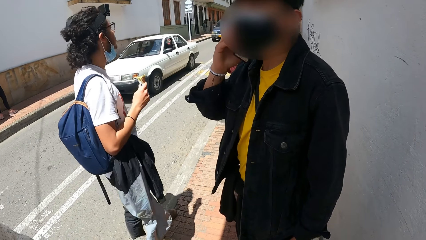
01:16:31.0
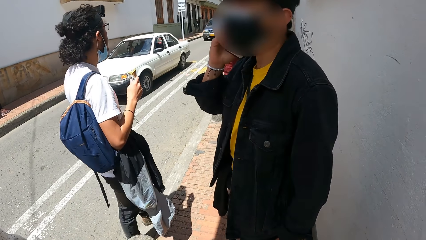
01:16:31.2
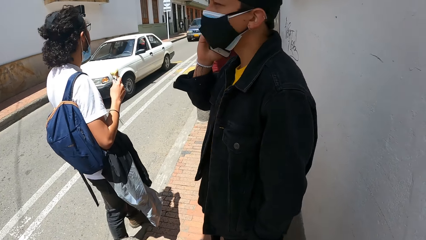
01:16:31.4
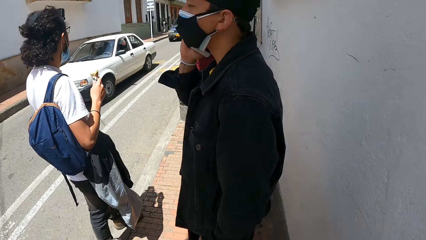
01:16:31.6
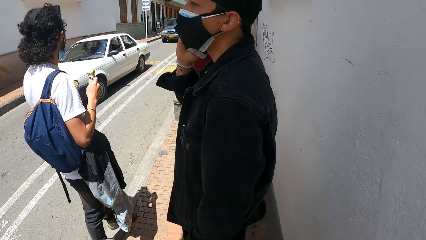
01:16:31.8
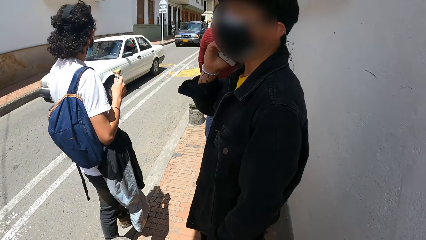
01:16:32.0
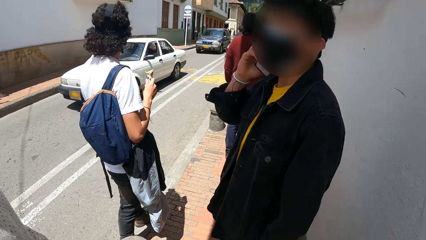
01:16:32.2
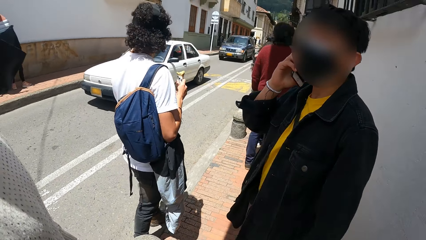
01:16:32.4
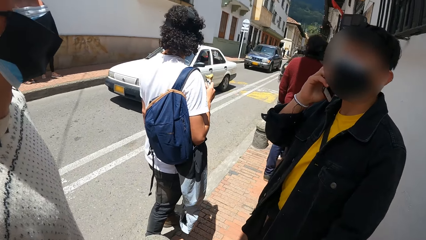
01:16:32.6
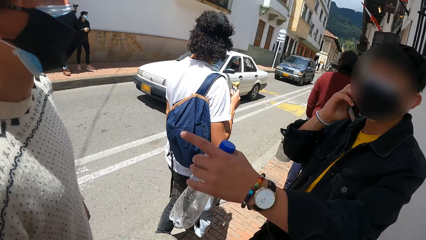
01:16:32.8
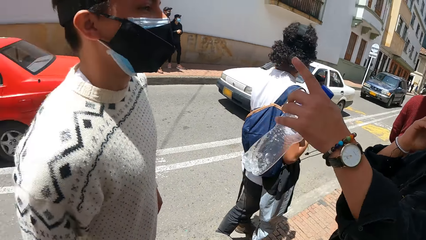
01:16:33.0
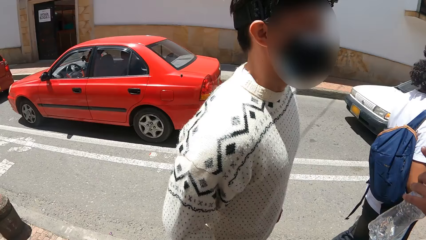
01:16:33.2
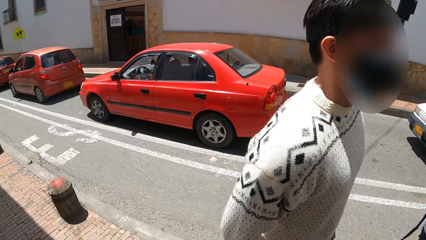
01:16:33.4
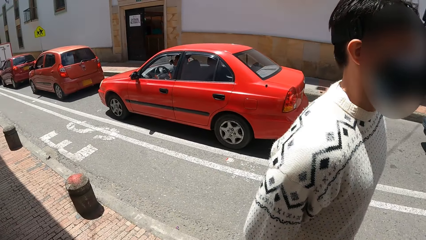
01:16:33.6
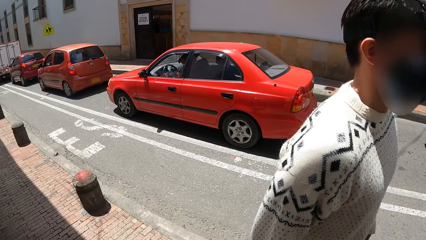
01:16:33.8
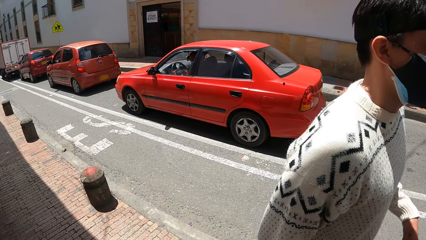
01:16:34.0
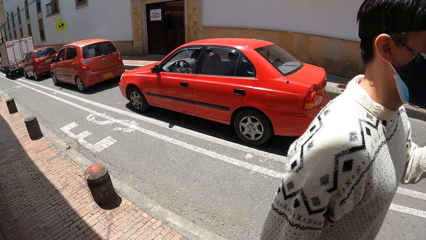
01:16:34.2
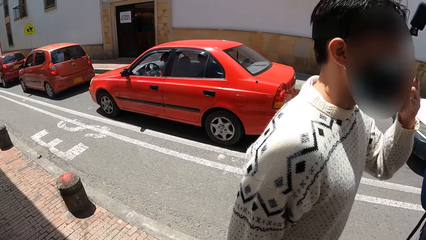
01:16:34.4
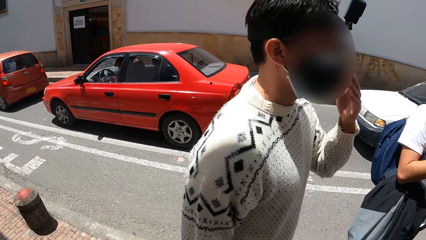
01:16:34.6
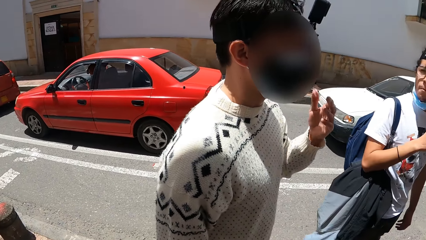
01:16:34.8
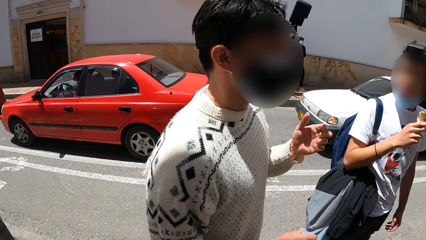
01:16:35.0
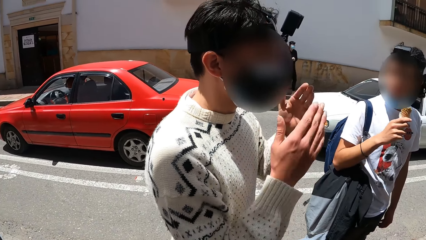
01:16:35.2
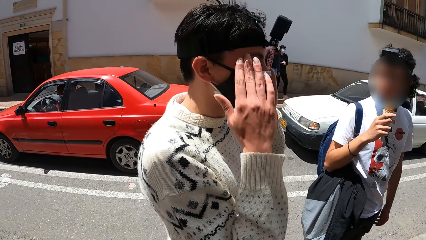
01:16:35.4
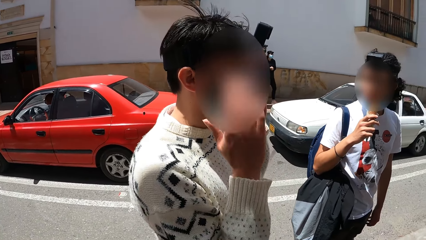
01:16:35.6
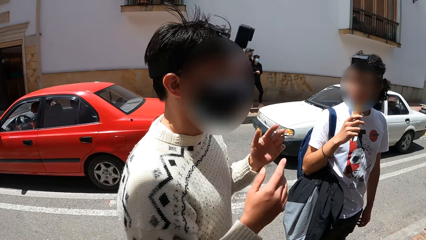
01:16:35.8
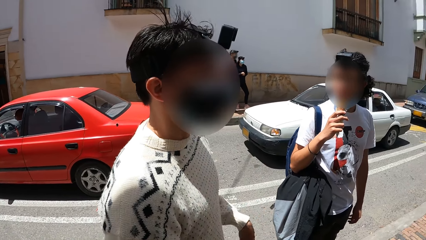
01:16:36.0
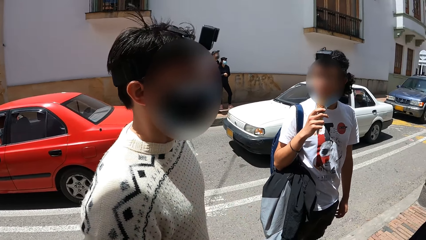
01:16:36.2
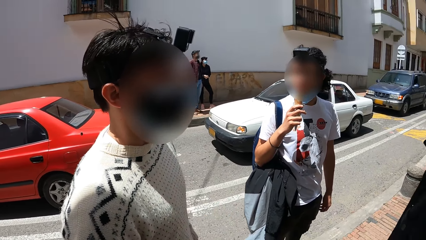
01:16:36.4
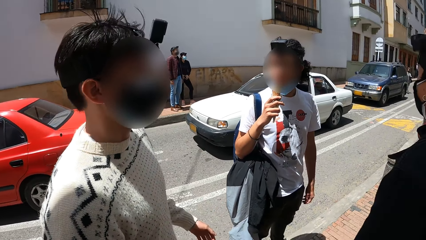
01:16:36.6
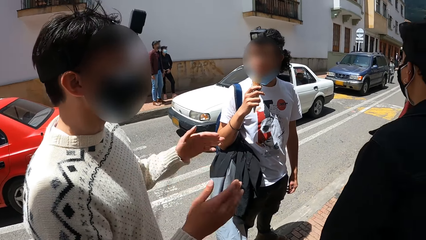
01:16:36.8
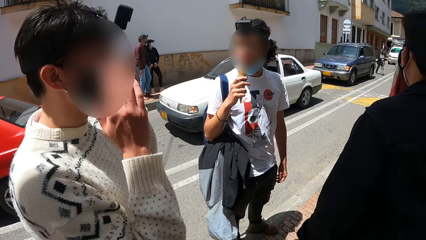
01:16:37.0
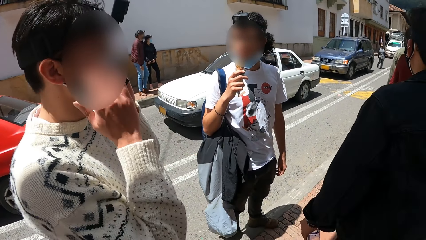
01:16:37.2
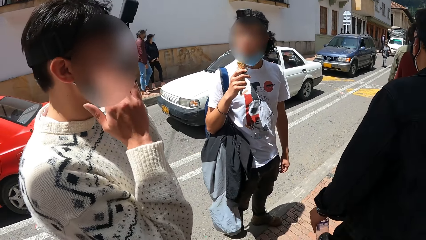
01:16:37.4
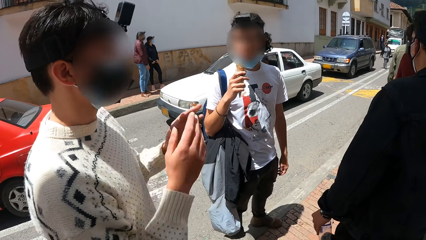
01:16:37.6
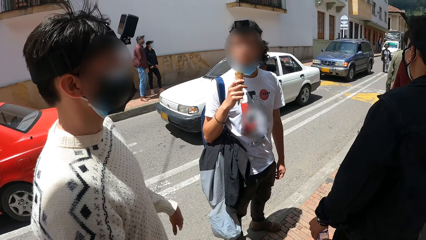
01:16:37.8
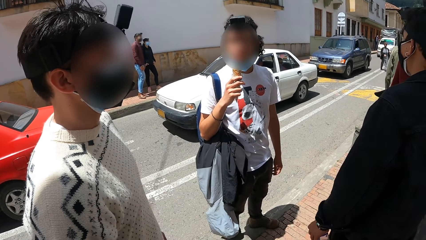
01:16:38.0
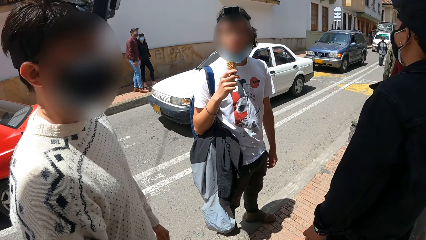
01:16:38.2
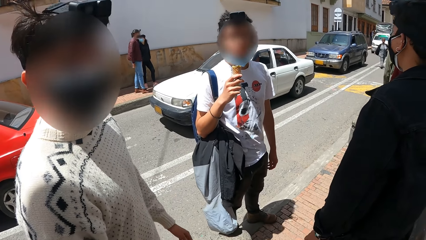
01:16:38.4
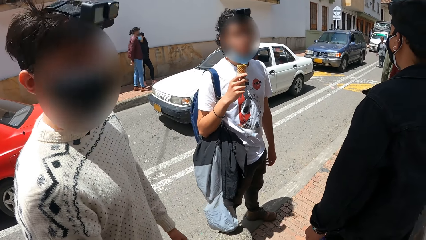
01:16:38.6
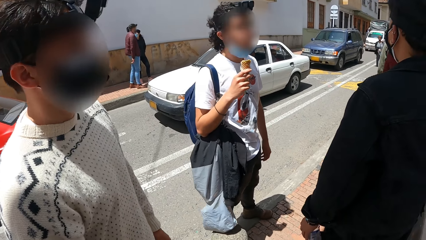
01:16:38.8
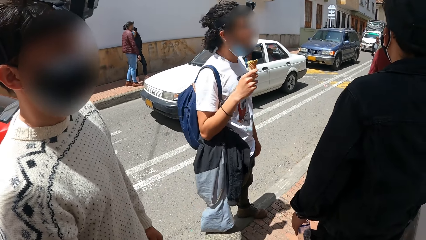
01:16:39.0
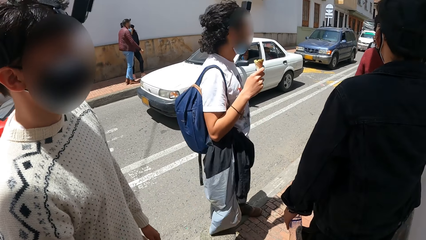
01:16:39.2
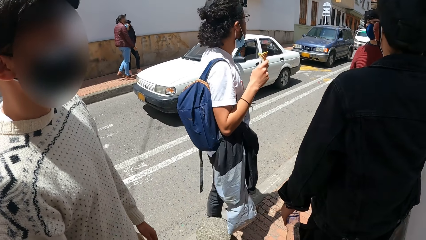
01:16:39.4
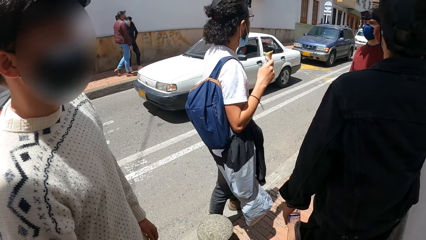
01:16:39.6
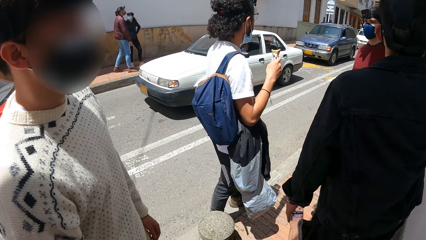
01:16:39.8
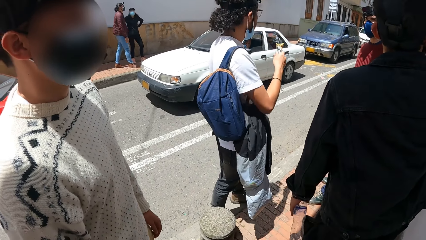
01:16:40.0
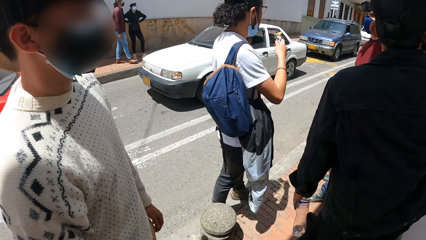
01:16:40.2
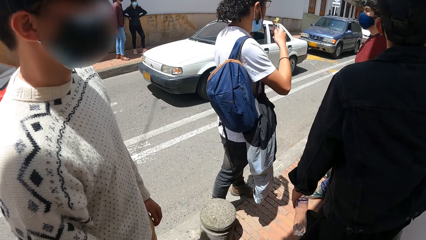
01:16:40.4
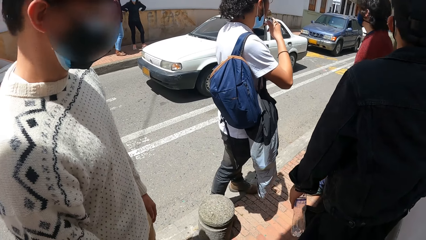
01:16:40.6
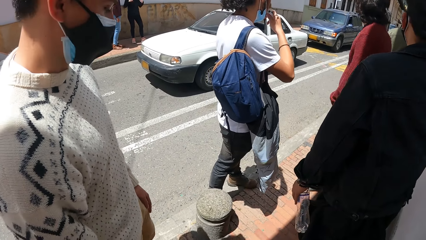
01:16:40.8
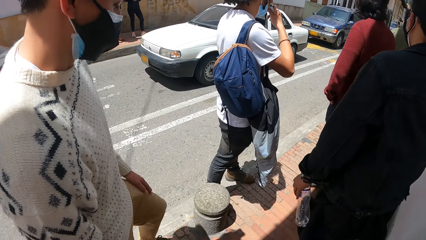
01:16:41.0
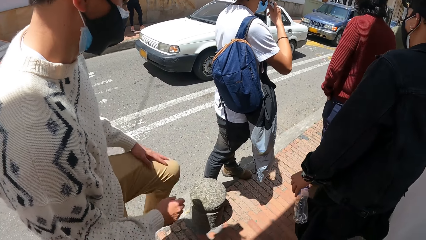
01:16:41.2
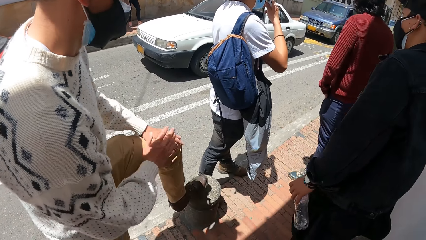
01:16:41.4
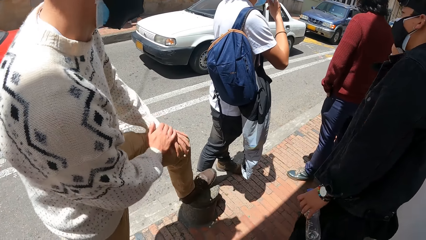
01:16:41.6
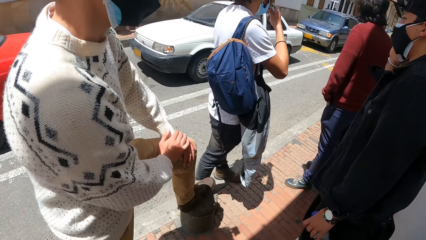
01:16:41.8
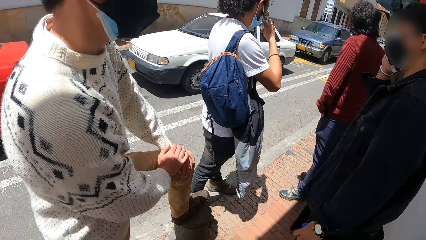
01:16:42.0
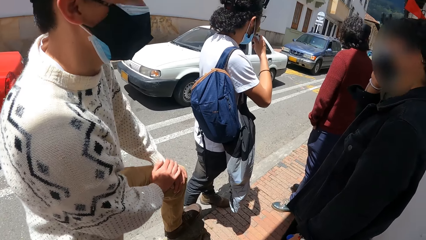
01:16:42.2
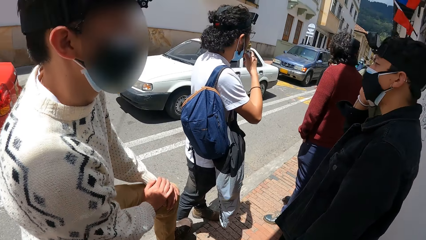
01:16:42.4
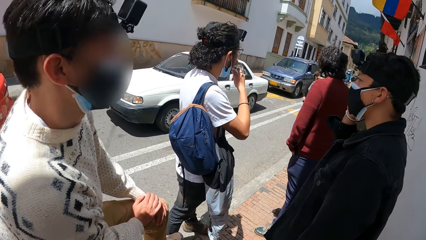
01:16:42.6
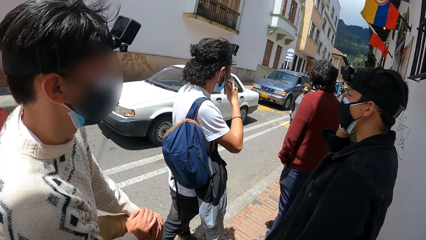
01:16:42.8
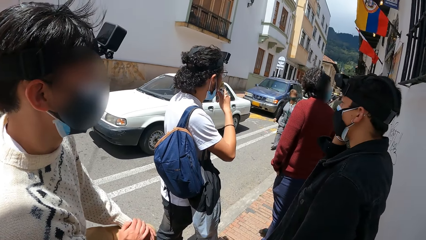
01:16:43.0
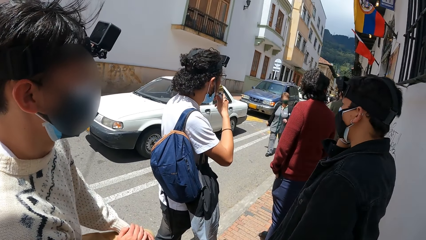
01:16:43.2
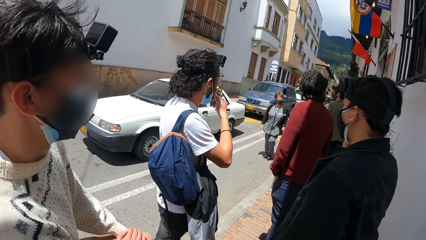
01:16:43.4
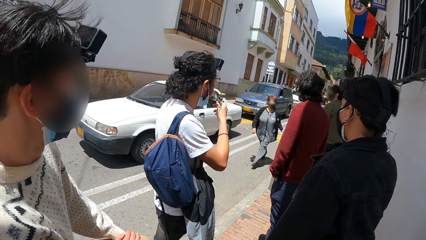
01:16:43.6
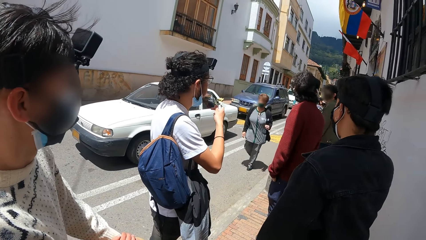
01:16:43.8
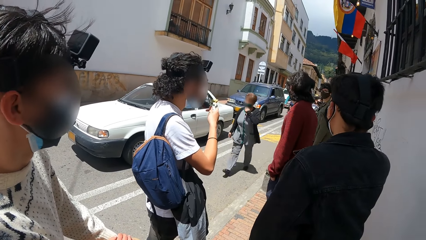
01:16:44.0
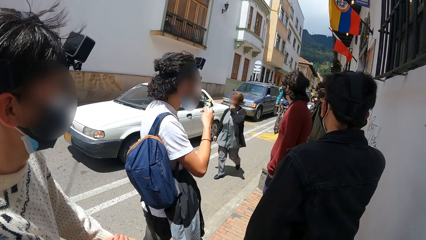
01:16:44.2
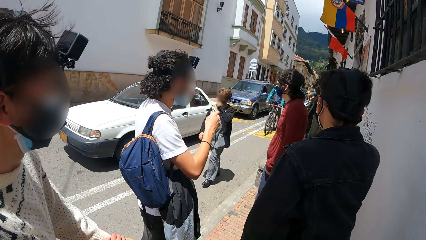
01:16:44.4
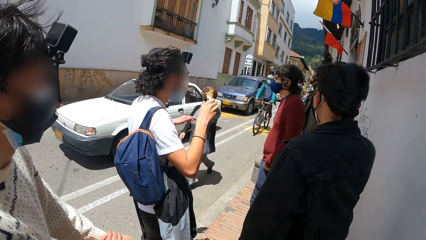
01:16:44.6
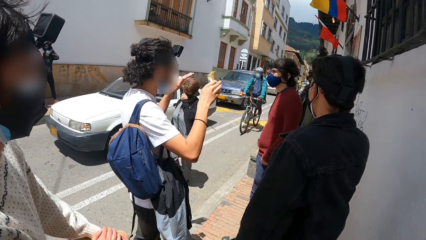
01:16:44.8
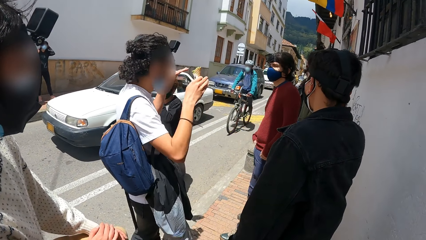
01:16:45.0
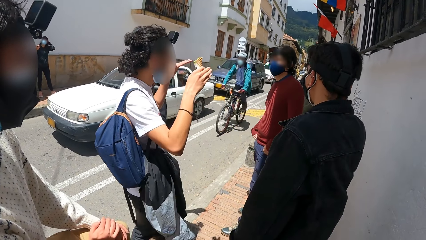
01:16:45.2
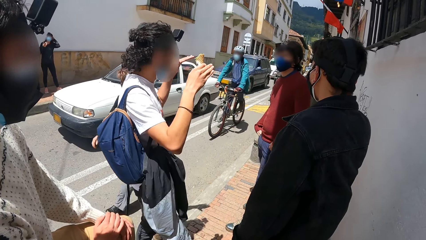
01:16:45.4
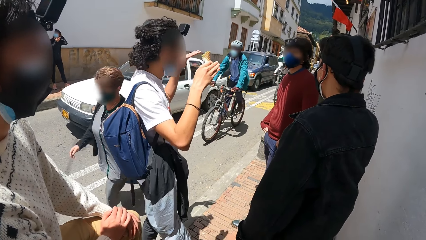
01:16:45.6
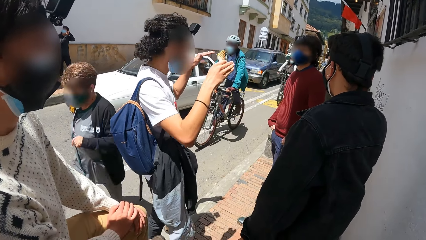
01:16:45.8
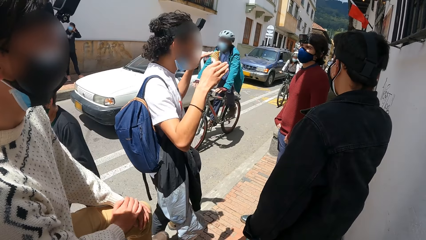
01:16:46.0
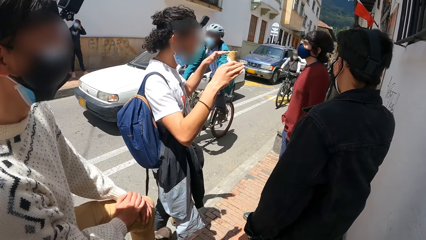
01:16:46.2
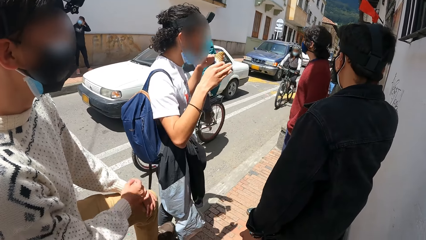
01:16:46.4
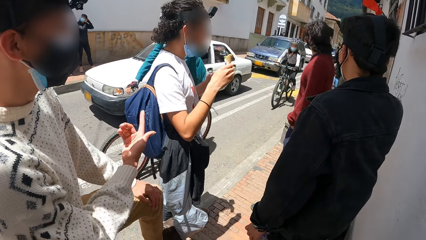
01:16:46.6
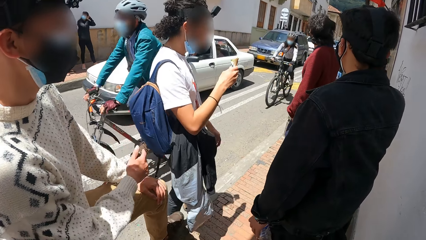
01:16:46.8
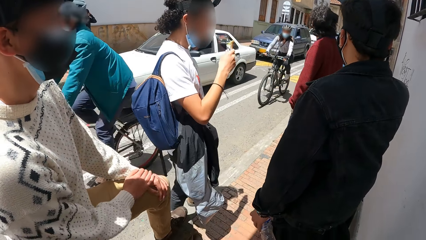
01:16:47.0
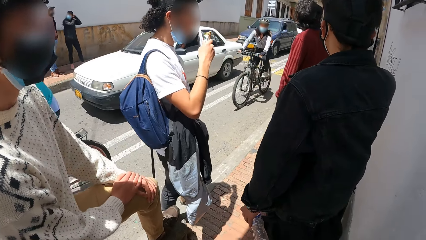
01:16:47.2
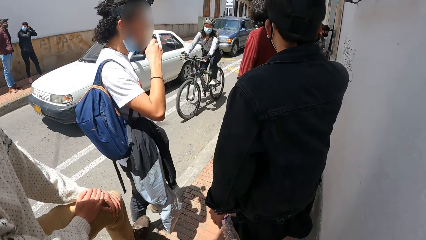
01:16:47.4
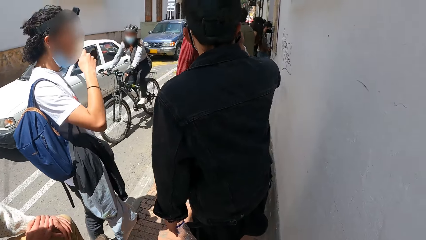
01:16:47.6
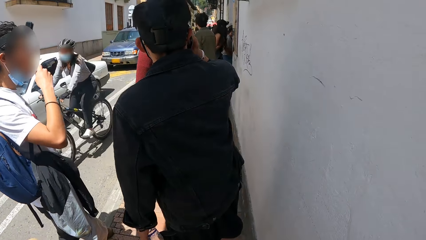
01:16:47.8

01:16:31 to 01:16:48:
A man makes a call. Another man moves the left hand and moves hands. A third man eats an ice cream with his right hand. A fourth man places both hands on his legs. He places his left leg on a block on the road. The second man holds the left leg with both hands.
